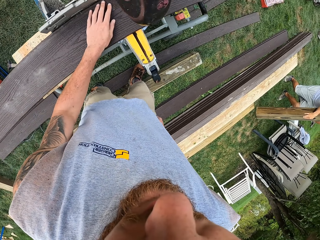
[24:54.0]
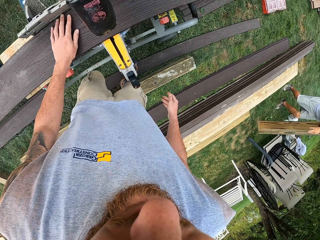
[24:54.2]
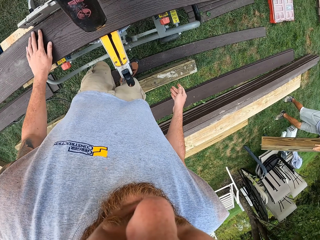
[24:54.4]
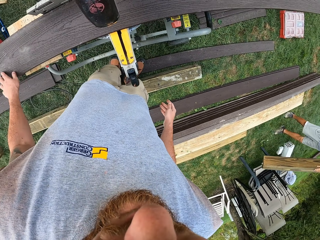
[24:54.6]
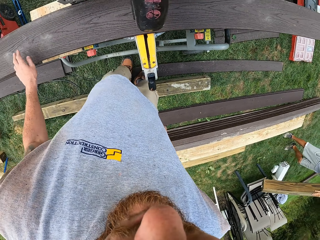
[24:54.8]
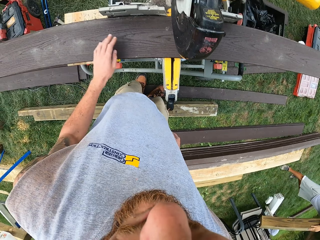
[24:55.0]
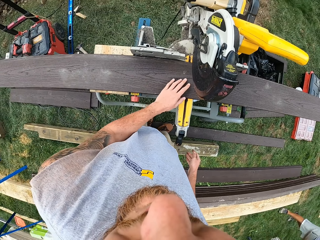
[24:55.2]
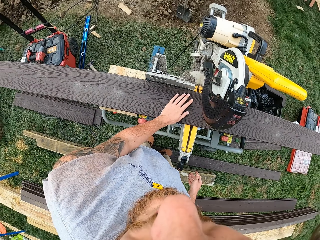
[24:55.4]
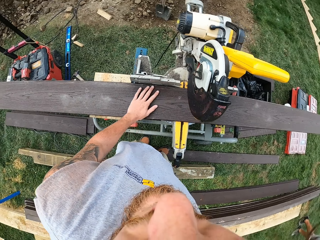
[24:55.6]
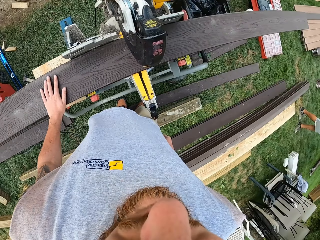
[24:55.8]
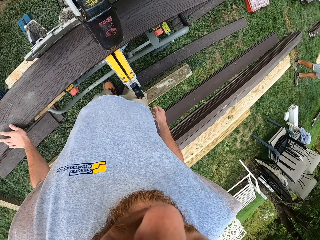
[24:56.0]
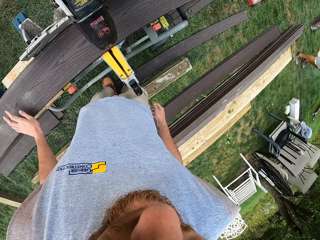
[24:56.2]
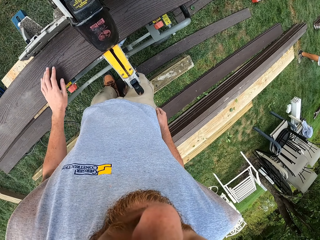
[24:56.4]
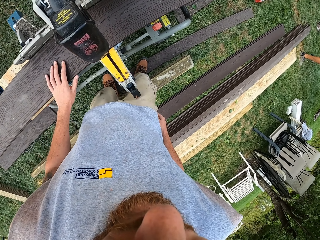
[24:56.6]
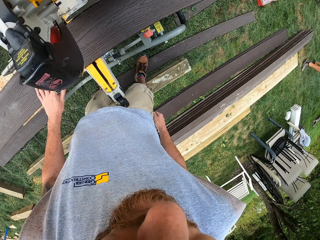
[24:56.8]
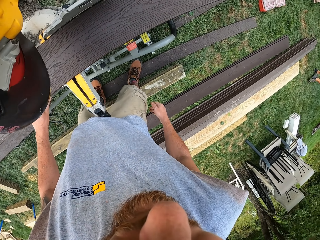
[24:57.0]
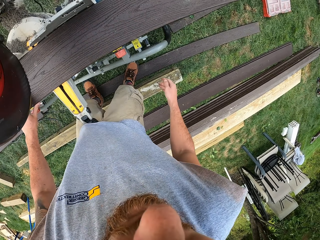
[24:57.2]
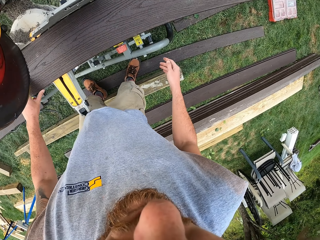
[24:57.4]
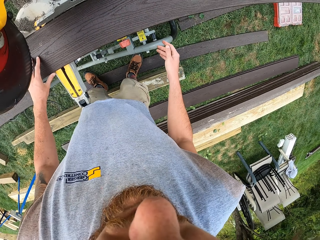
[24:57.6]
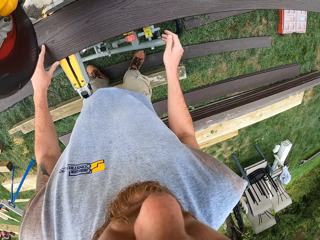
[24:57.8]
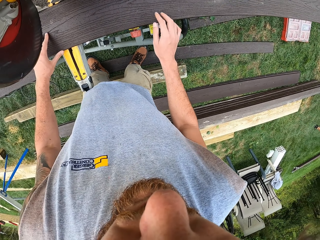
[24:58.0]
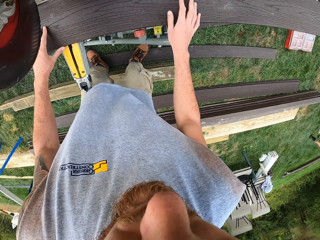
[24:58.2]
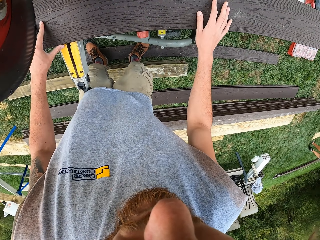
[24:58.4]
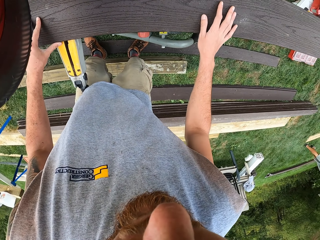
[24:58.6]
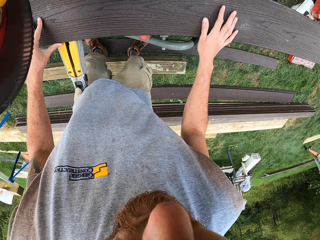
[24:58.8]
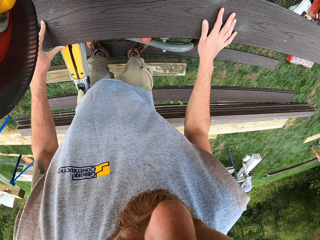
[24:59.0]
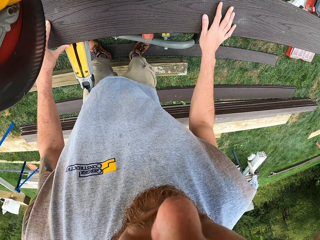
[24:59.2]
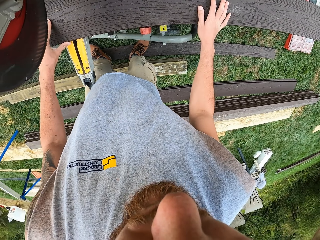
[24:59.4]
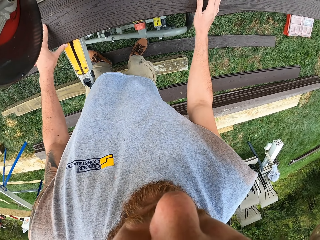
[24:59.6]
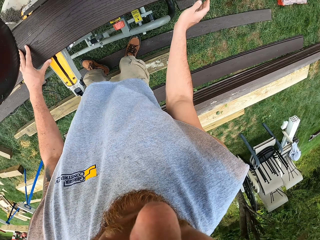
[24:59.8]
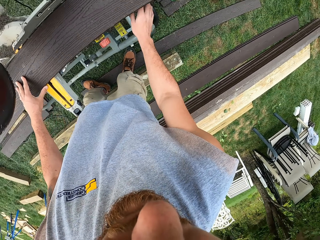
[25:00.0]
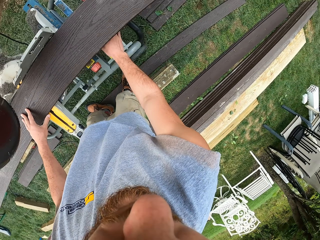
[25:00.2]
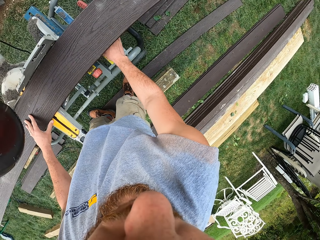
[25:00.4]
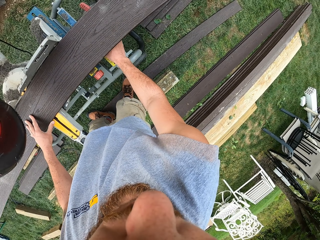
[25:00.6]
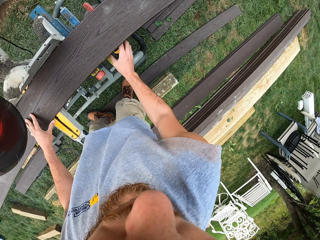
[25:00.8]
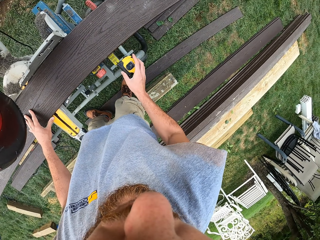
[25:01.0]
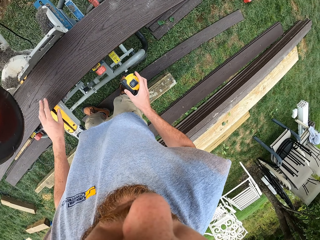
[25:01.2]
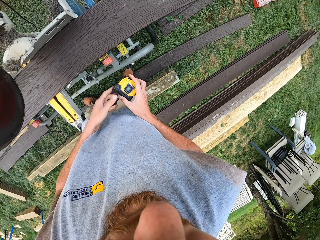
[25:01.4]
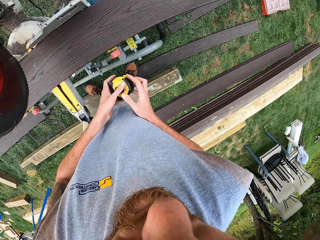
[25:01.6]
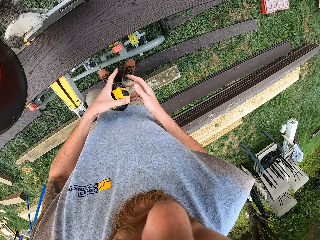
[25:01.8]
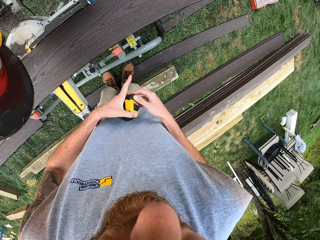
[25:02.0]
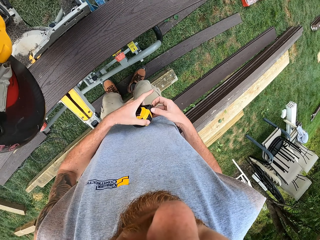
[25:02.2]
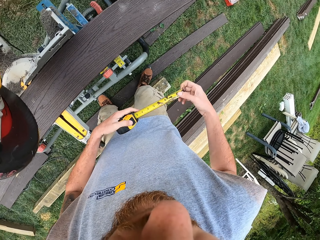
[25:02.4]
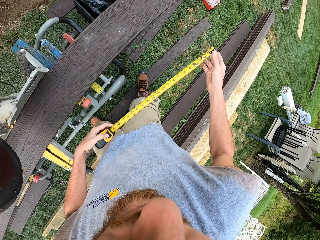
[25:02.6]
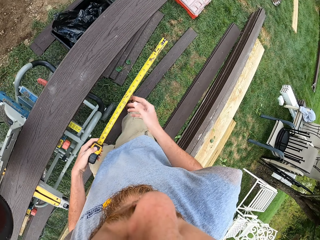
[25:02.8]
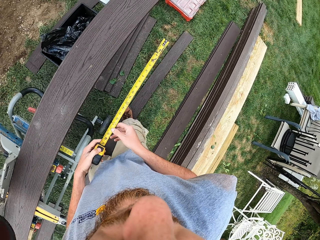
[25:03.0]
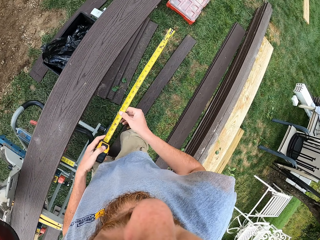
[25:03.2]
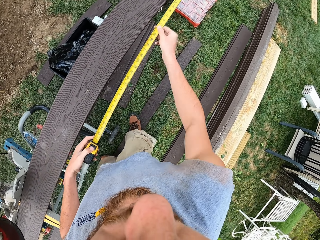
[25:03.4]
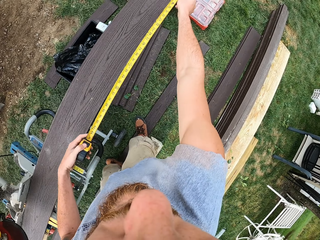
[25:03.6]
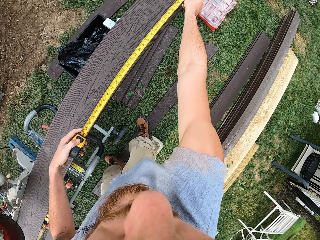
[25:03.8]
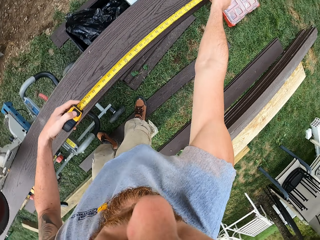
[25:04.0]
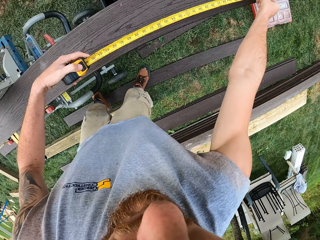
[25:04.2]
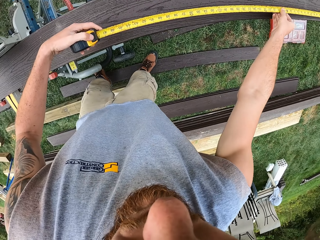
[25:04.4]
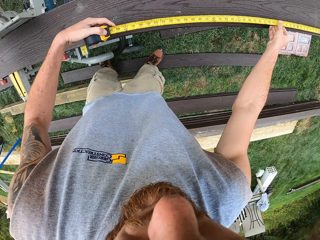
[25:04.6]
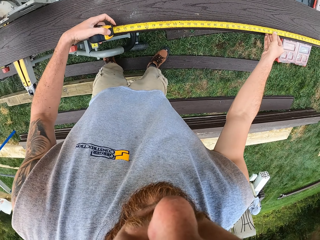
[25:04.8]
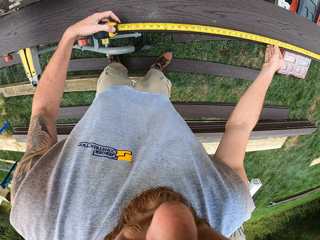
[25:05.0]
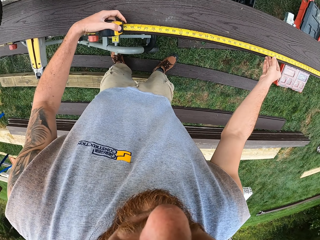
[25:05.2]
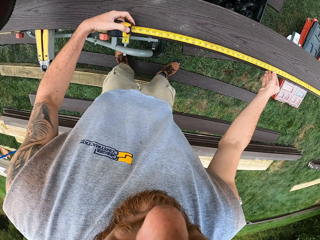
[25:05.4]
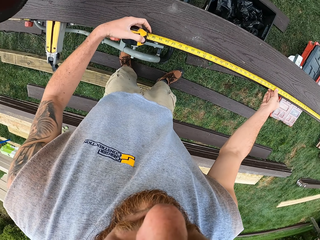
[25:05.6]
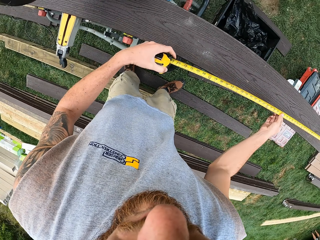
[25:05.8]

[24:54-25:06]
The camera wearer rubs wood. They make a step. They hold the wood. They look at the wood. They move the right hand. They pull a tape measure. They lift the tape measure. They hold the tape measure. They transfer the tape measure to the left hand. They pull the tape measure. They make a step. They adjust the tape measure. They pull the tape measure. They place the tape measure on the wood. They measure the wood with the tape measure.

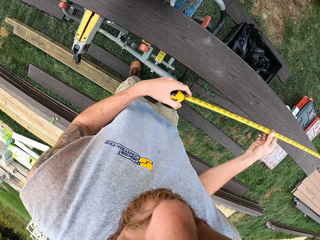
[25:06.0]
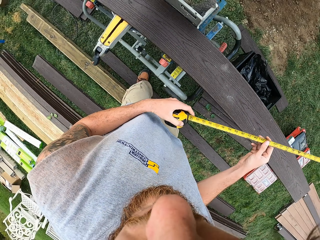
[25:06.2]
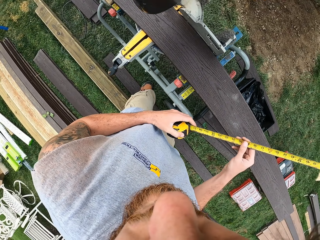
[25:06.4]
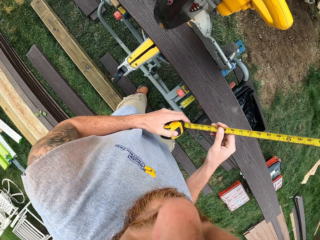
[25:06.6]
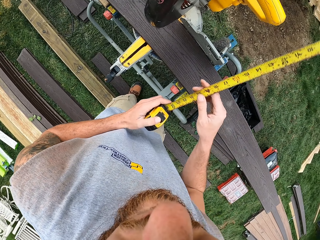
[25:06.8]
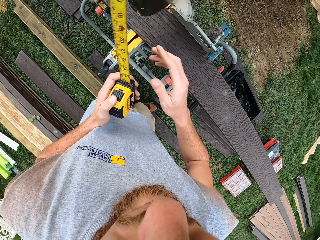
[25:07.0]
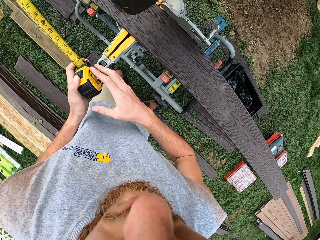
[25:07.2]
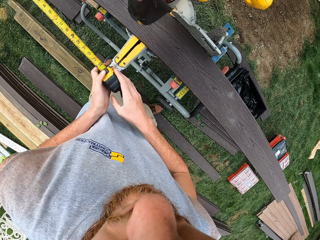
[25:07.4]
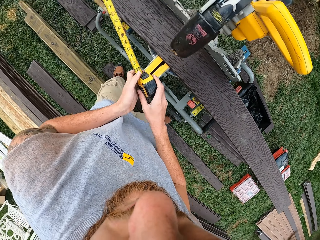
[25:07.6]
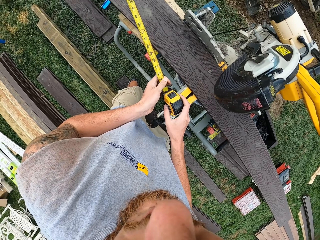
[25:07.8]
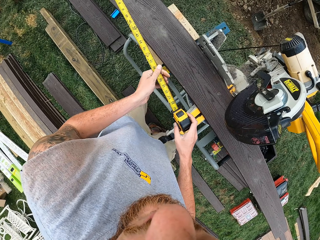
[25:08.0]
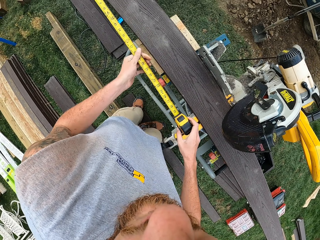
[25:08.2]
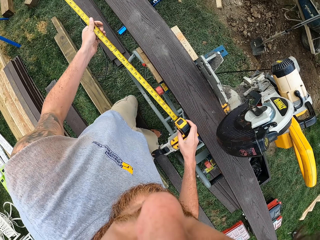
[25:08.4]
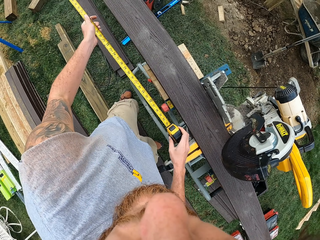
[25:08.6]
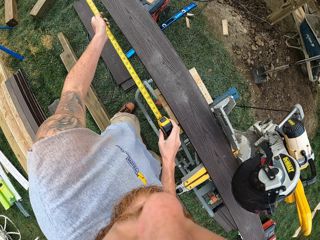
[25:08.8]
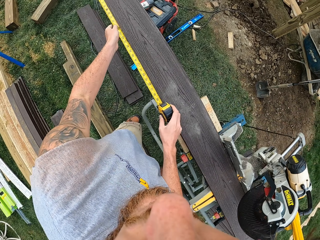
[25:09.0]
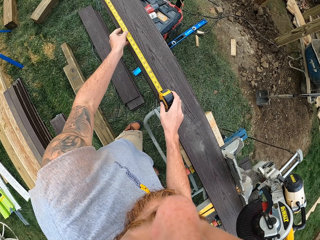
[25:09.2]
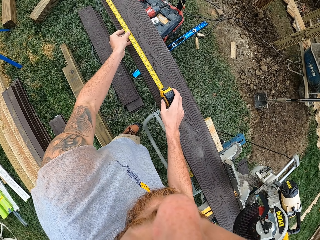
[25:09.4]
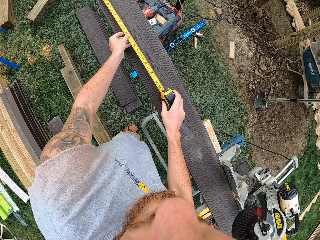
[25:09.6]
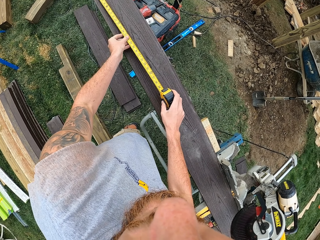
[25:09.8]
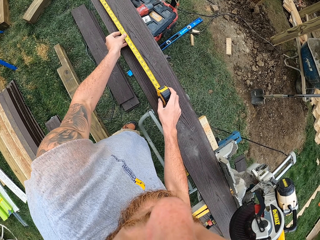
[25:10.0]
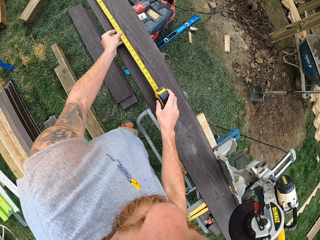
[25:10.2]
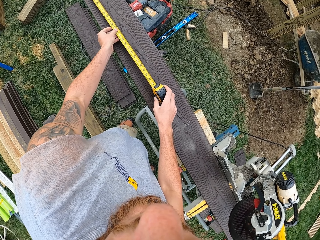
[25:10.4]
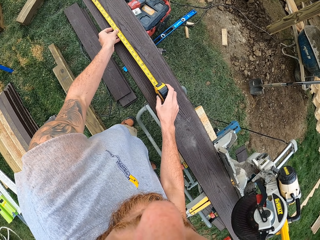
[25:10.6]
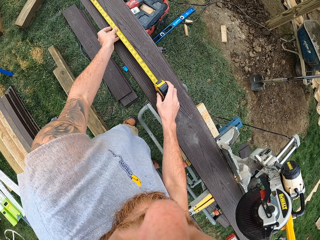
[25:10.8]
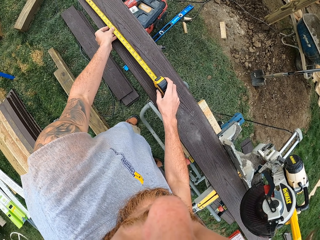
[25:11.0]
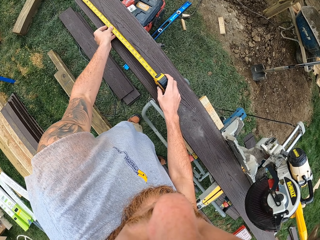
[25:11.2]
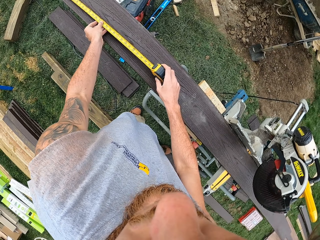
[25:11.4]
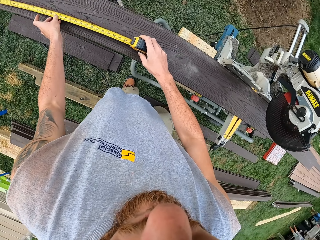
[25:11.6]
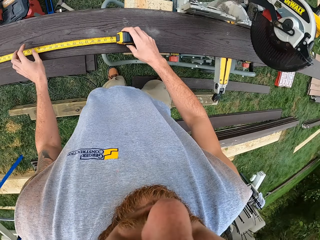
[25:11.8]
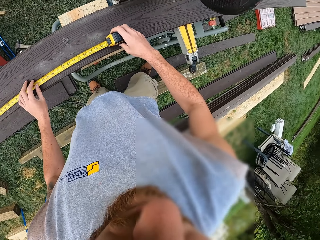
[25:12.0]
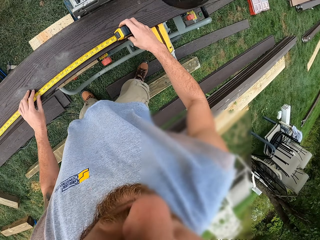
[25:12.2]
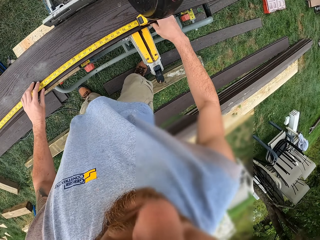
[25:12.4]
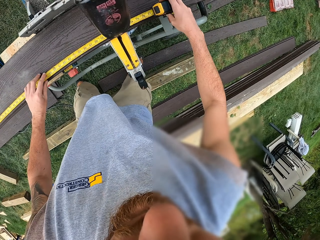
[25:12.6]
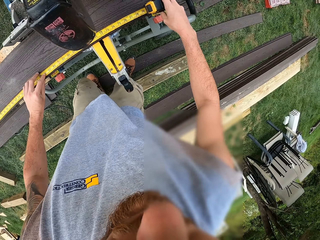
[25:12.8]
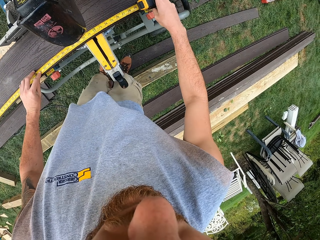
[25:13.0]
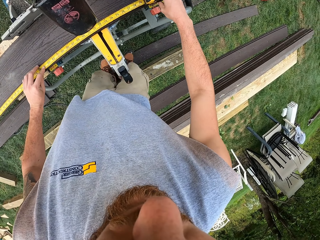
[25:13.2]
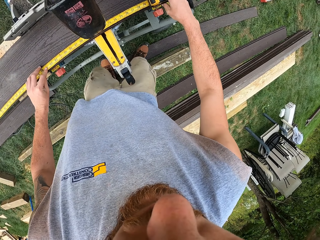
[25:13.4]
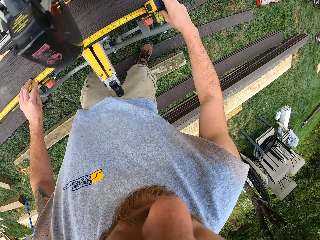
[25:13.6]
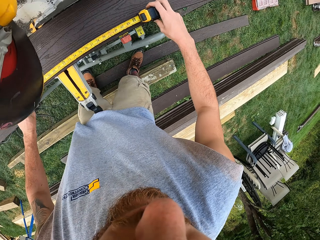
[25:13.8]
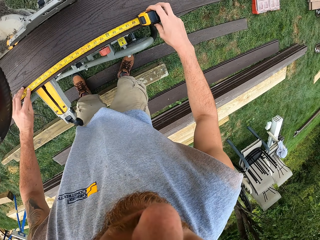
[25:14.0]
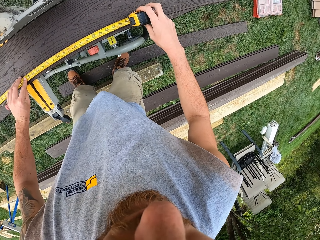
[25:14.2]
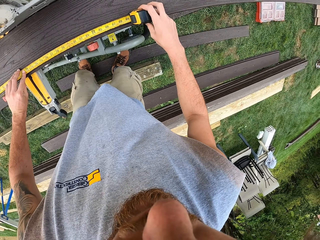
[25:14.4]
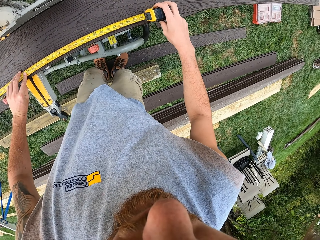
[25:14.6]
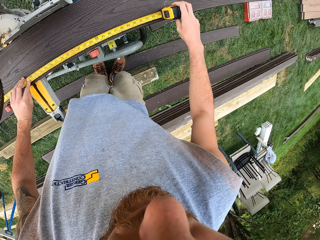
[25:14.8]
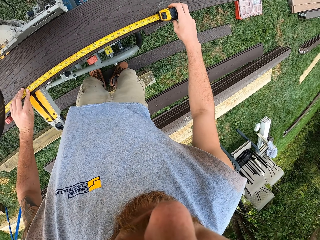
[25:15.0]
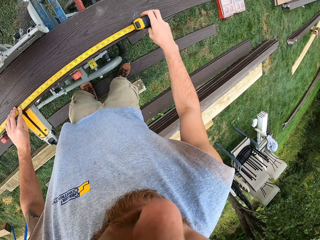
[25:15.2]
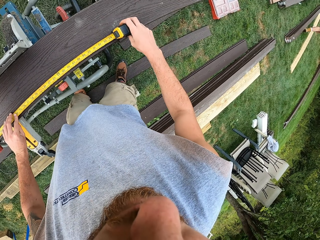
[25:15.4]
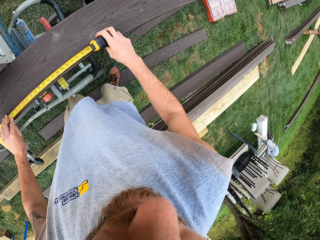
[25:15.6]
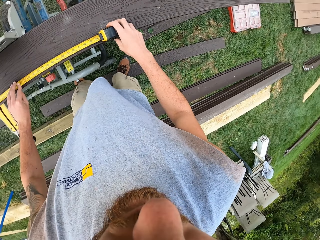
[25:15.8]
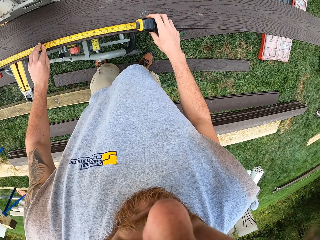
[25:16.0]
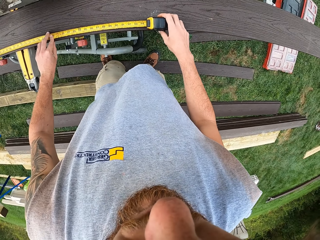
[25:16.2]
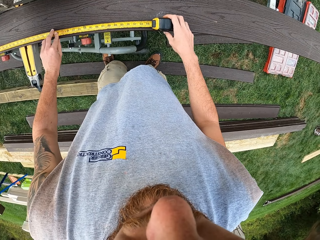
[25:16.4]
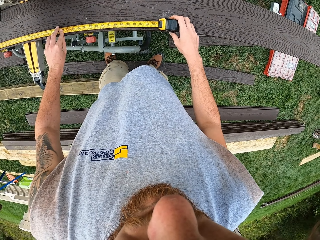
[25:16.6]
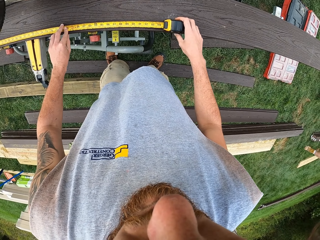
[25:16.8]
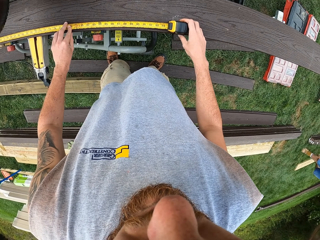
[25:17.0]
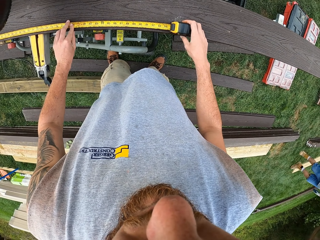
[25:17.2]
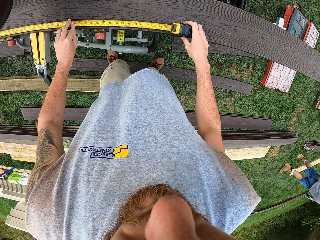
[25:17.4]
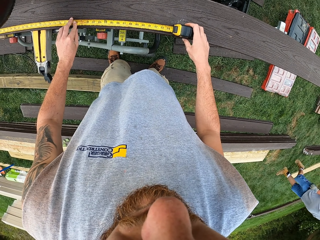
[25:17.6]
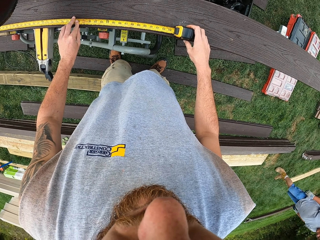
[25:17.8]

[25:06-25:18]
The camera wearer lifts the tape measure. They move the tape measure. They turn around. They make a step. They pull the tape measure. They place the tape measure on the wood. They measure the wood with the tape measure. They pull the tape measure on the wood. They measure the wood with the tape measure. They look at the tape measure.
